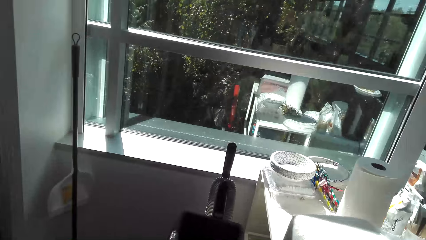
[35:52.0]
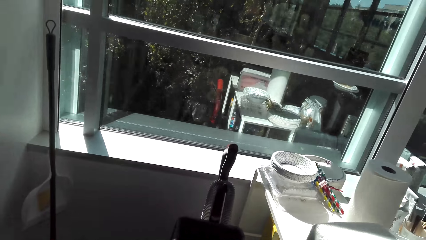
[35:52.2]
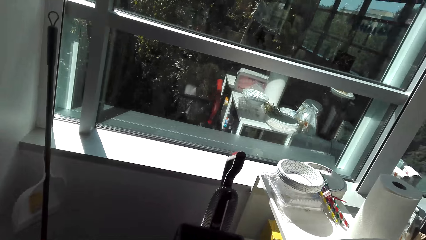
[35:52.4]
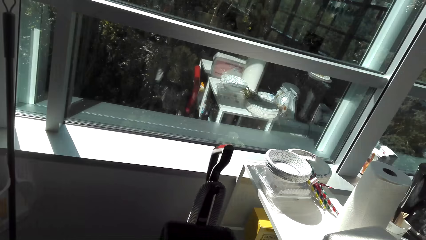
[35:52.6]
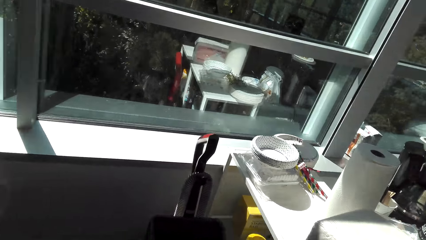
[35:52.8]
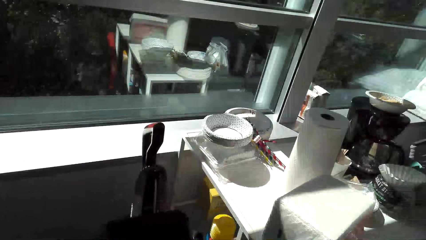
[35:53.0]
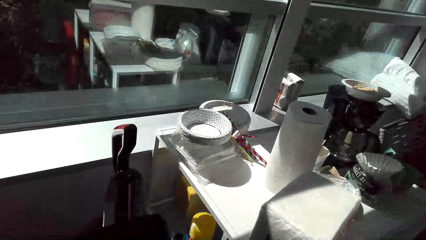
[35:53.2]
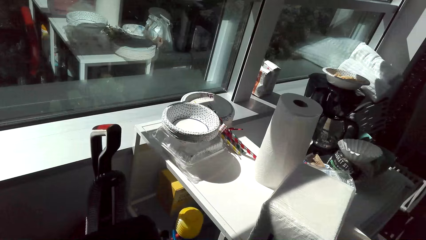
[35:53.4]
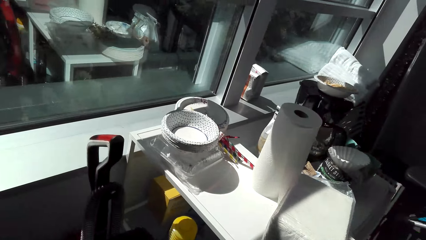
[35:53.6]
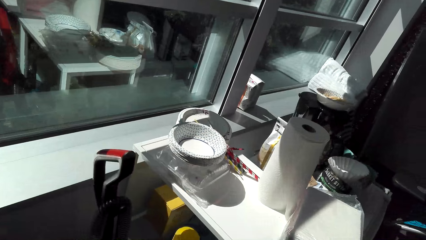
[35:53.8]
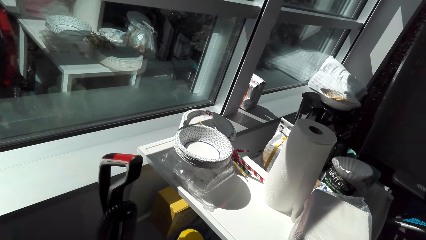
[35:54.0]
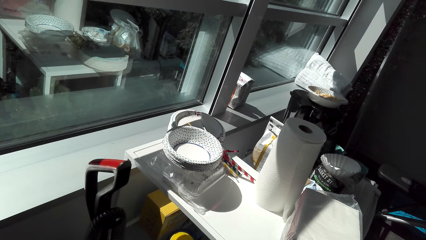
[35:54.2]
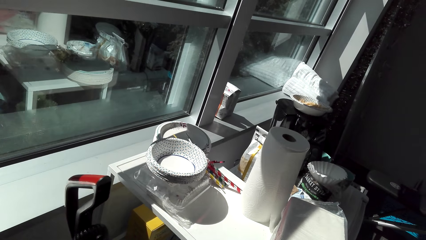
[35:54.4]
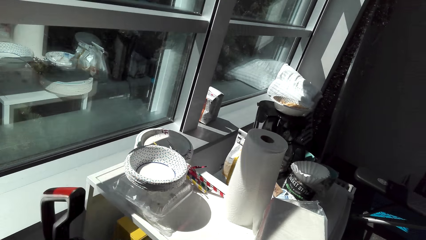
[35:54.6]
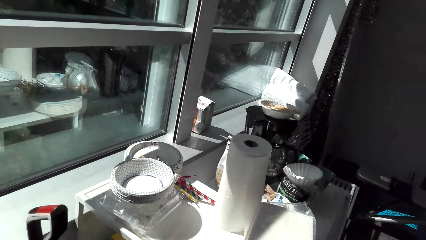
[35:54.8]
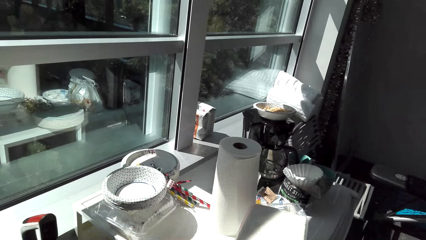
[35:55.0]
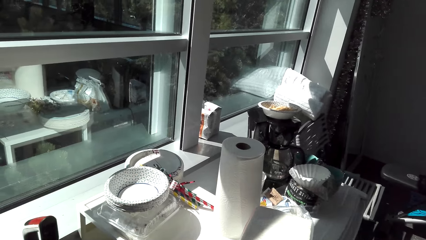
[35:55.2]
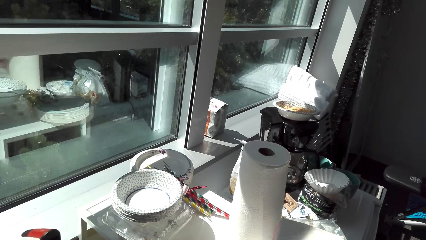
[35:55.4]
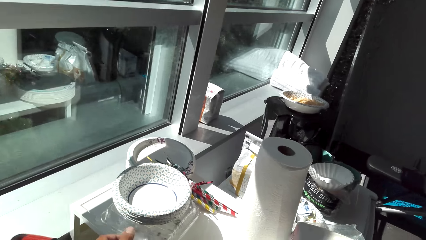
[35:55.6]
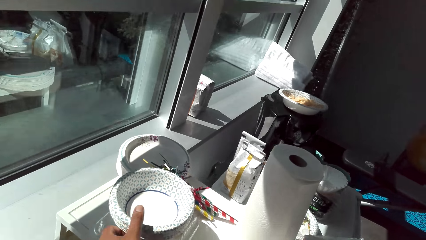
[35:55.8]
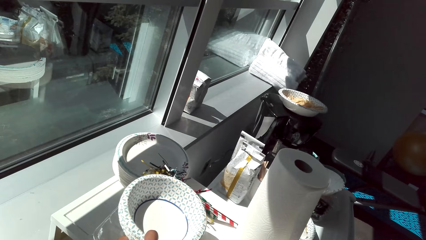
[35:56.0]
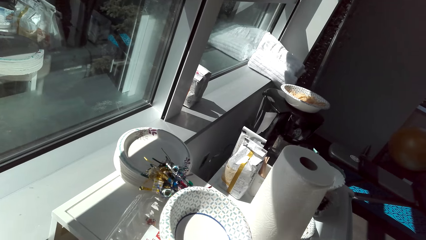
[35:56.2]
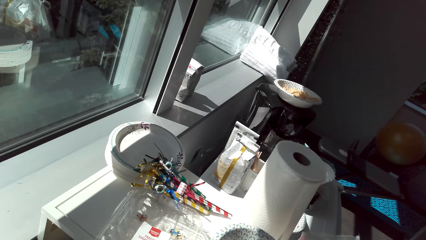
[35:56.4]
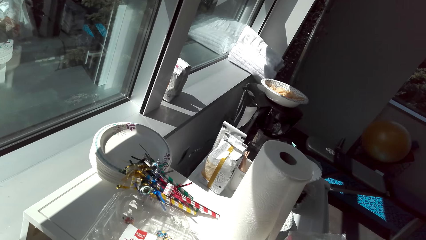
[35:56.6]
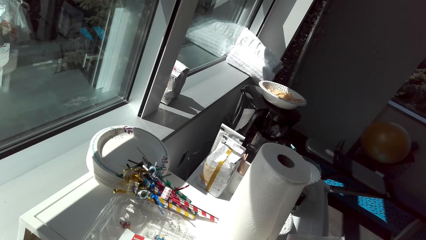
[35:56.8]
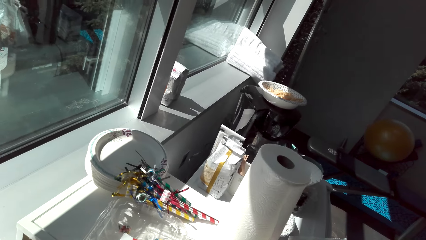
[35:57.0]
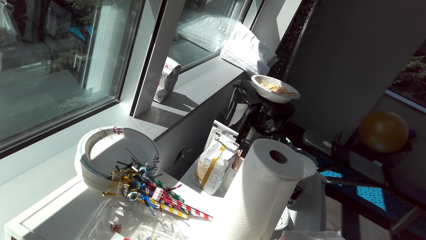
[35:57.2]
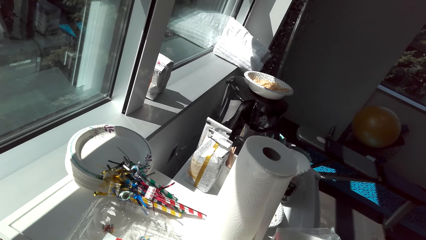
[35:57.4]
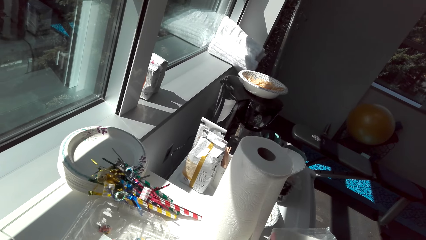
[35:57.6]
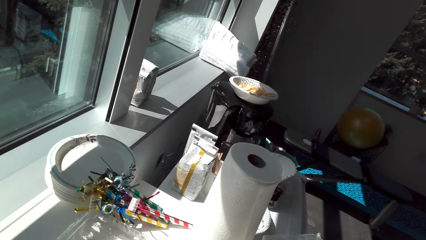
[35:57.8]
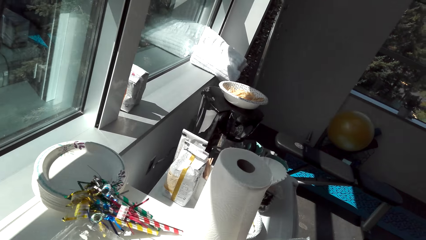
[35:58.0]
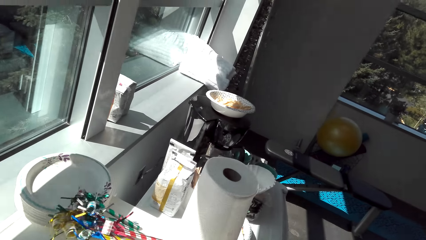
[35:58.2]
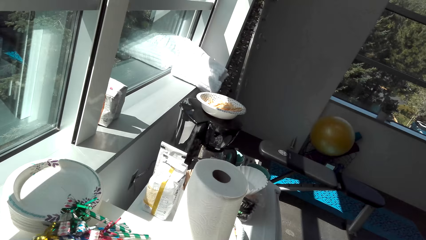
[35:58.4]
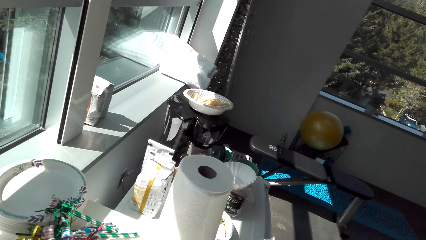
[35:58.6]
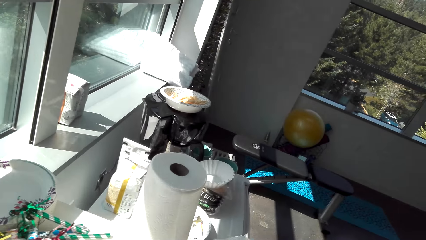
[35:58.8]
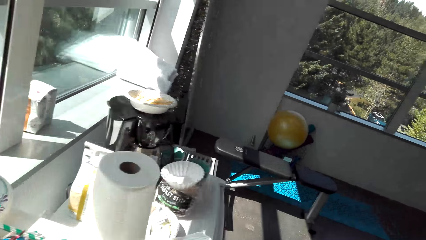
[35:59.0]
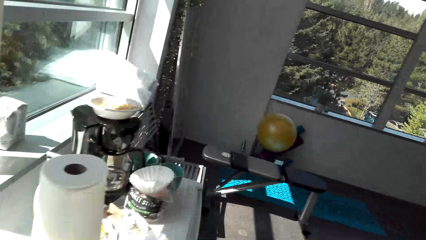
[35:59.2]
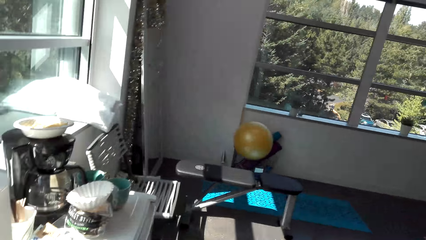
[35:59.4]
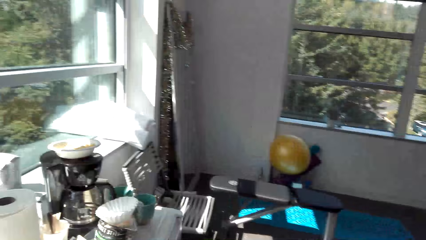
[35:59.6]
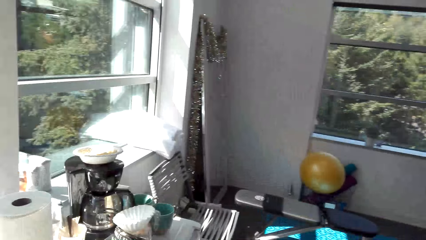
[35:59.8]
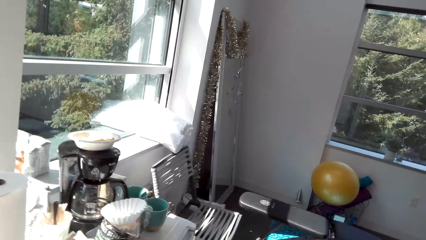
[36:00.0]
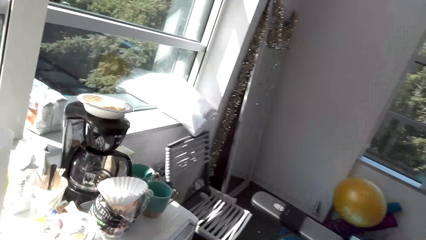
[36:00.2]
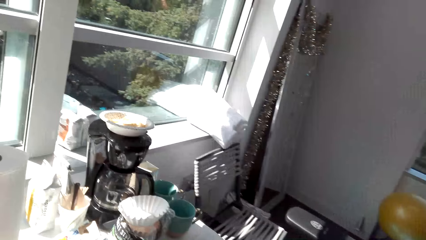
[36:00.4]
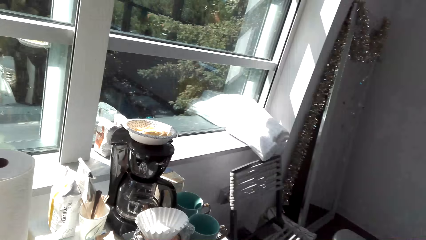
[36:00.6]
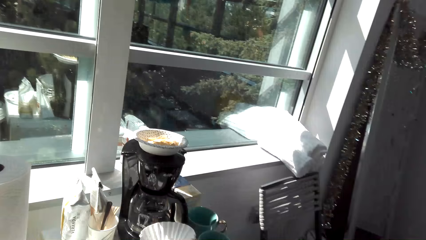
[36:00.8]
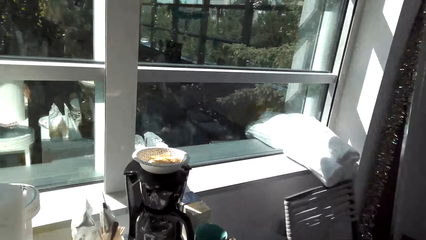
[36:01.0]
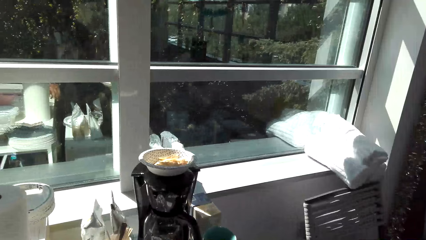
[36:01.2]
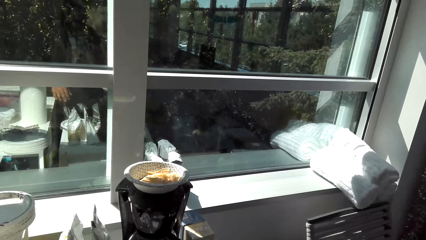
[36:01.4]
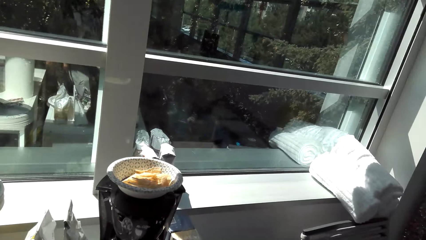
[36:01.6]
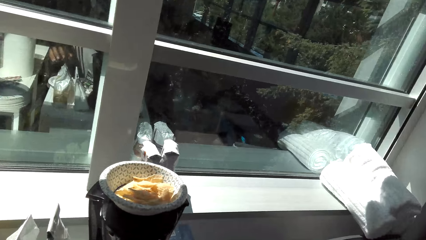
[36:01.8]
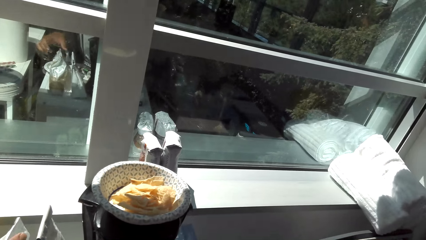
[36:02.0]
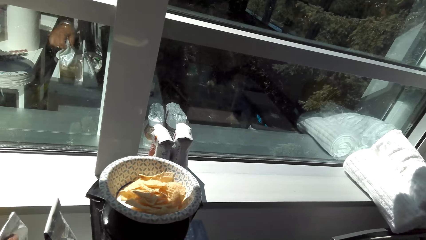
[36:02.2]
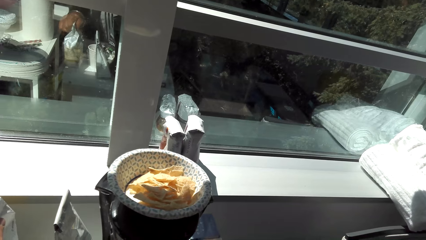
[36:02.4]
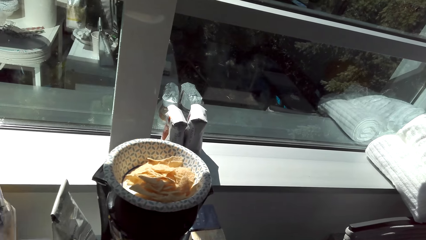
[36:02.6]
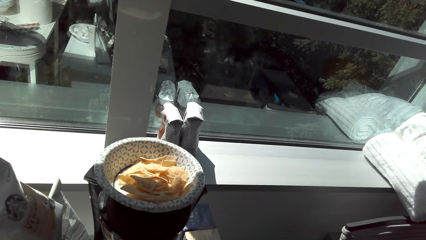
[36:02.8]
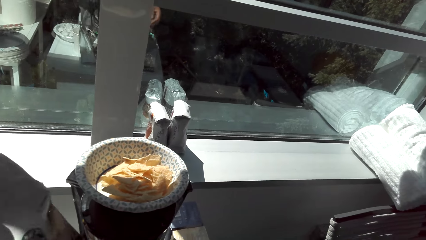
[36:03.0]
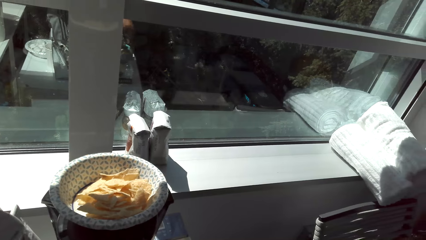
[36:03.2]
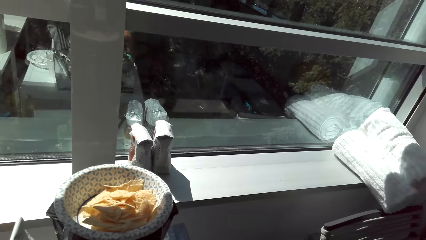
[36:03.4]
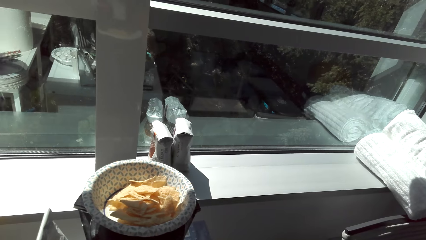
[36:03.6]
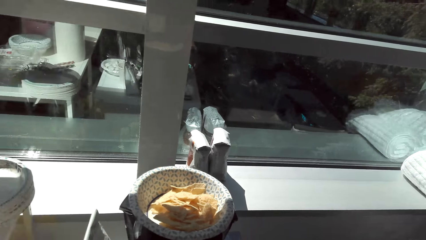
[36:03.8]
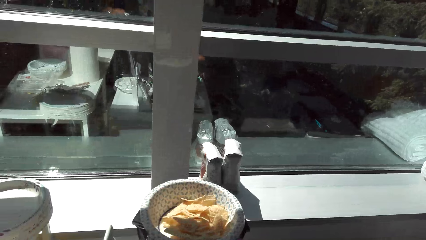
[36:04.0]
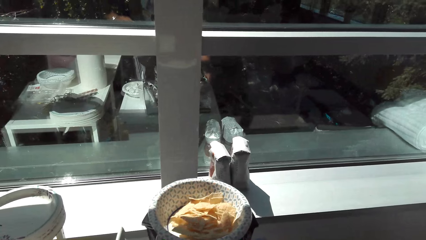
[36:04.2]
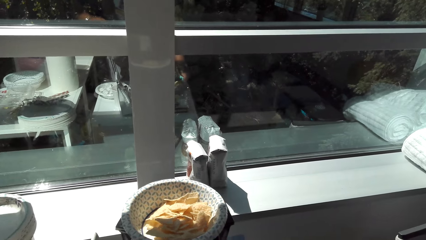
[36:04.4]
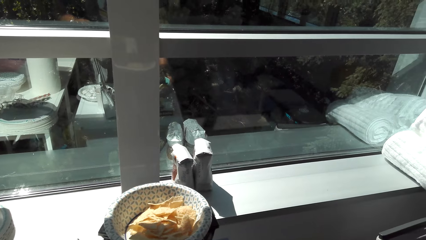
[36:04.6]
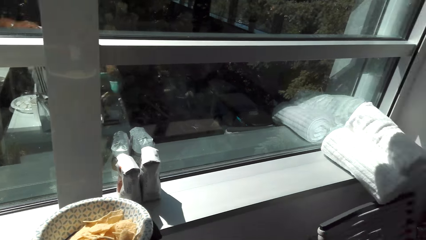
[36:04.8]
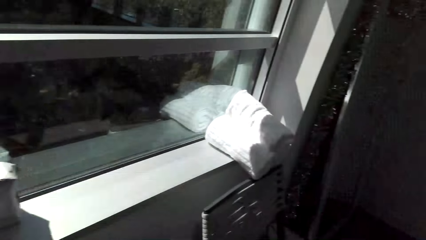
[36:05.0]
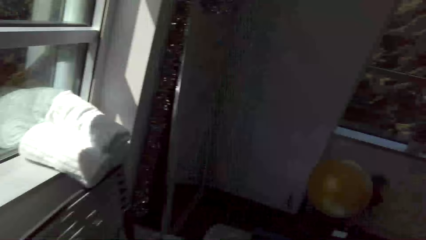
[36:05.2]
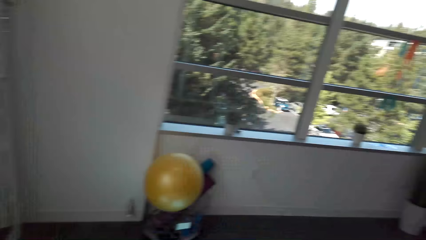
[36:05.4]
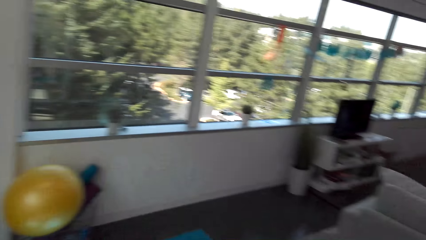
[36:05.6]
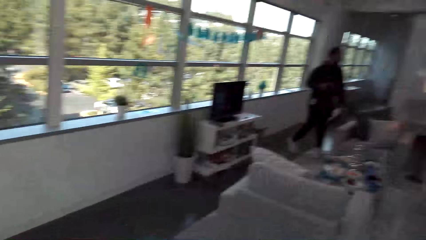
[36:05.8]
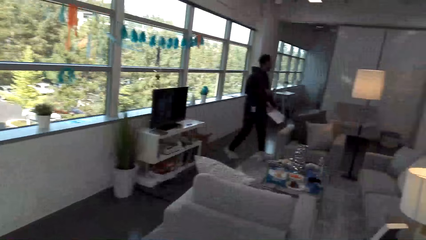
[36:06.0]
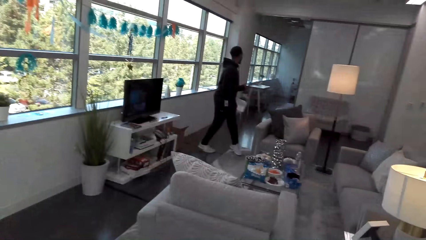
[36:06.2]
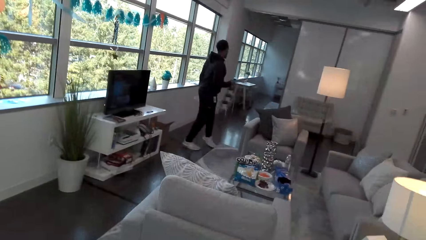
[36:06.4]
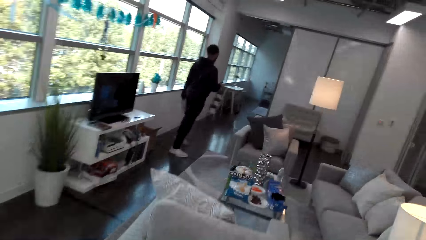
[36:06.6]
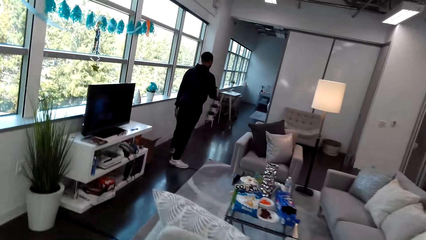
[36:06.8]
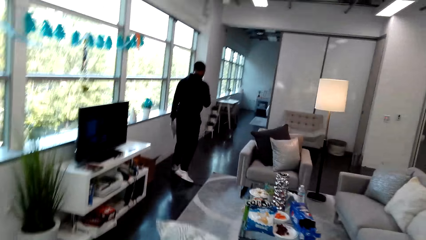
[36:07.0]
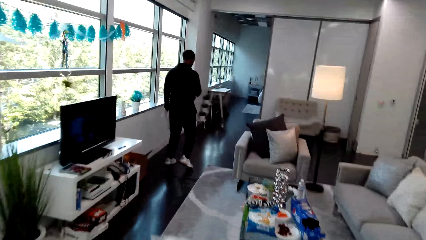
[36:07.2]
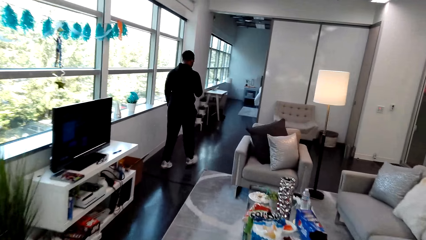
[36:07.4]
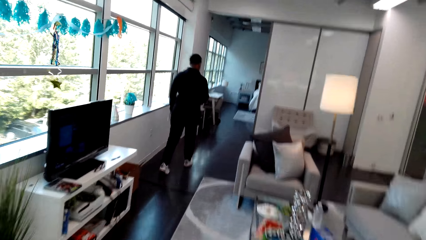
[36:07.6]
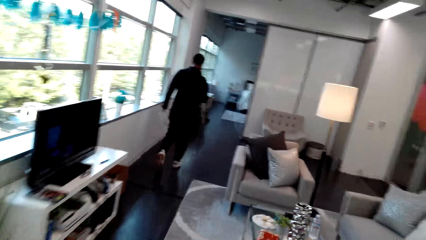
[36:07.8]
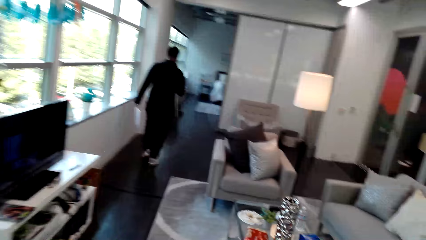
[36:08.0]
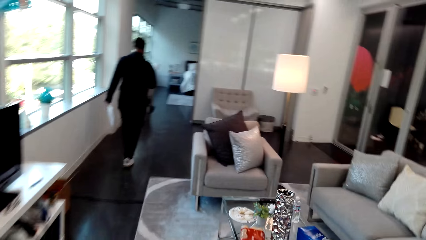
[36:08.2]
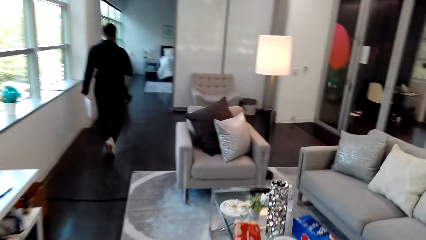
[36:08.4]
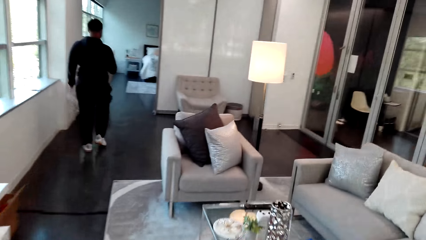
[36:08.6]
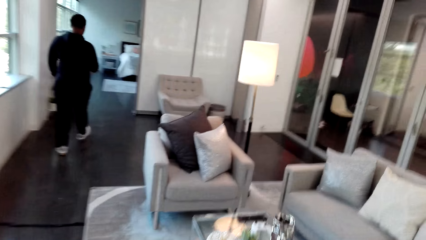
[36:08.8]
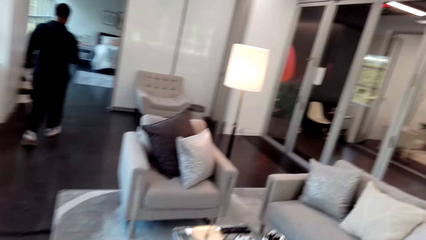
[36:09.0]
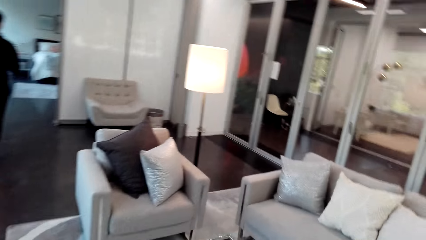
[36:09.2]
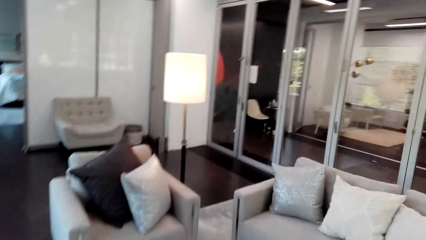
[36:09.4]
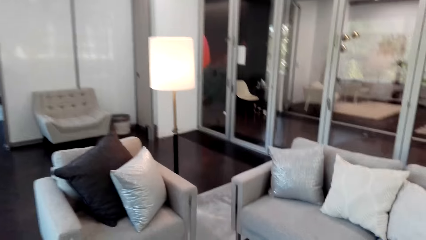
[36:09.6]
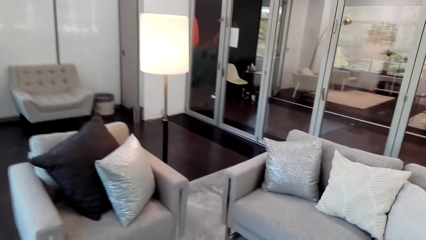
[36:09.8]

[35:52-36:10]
The camera wearer takes a bowl. They move around the room. A person walks to the bedroom.
